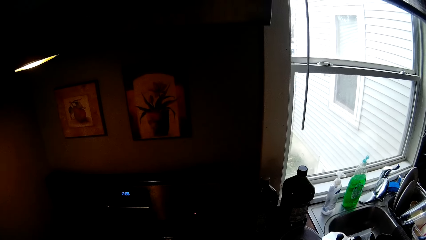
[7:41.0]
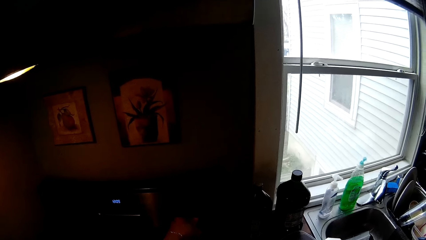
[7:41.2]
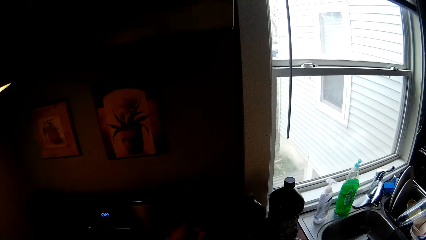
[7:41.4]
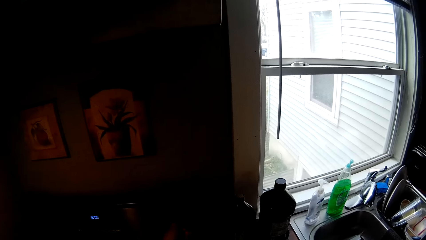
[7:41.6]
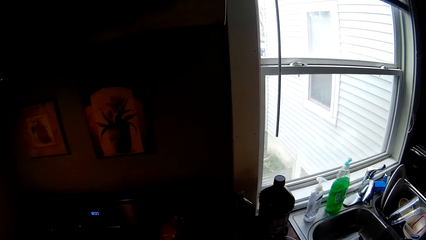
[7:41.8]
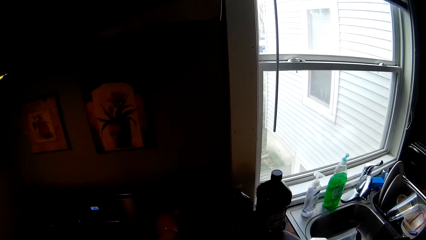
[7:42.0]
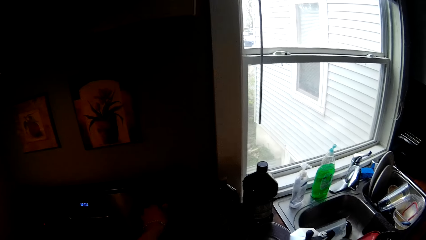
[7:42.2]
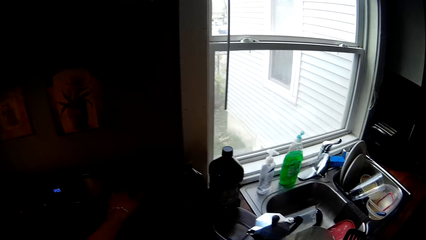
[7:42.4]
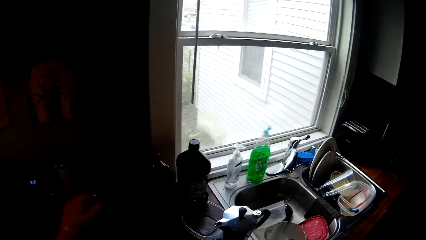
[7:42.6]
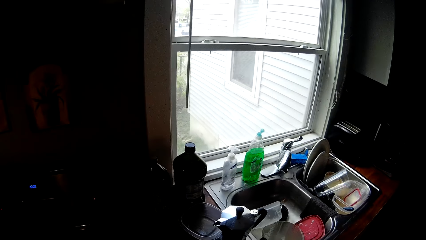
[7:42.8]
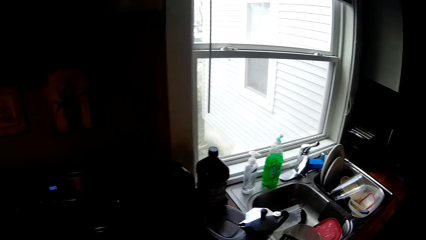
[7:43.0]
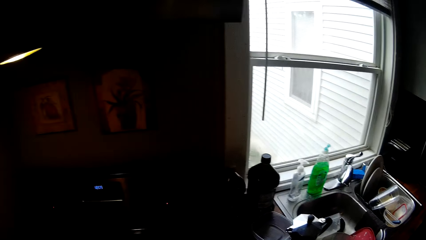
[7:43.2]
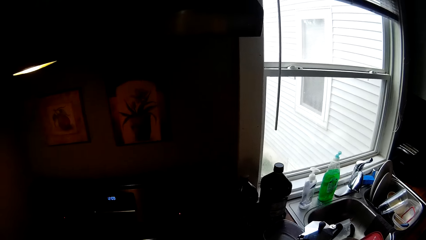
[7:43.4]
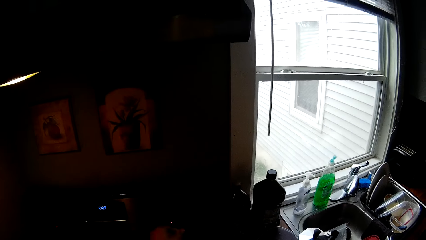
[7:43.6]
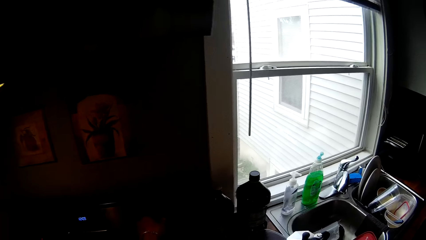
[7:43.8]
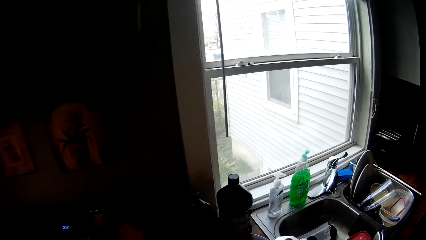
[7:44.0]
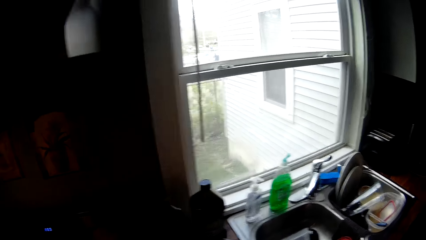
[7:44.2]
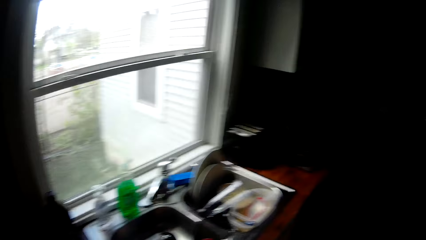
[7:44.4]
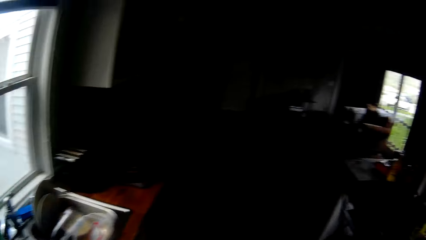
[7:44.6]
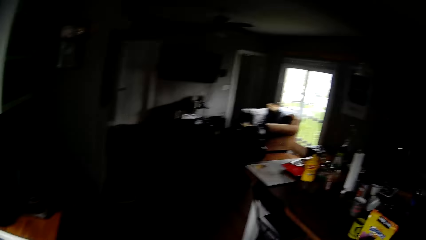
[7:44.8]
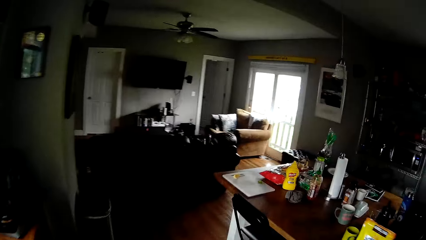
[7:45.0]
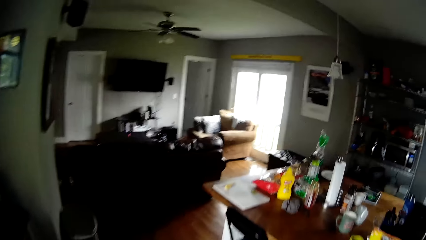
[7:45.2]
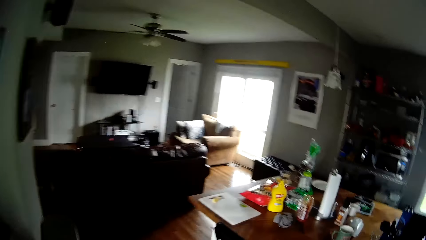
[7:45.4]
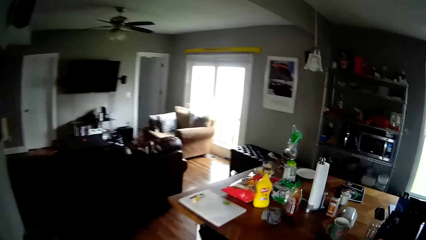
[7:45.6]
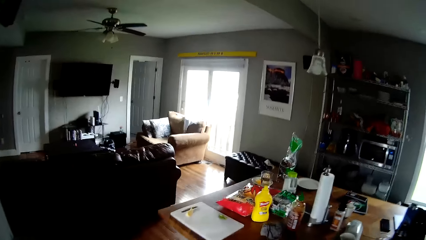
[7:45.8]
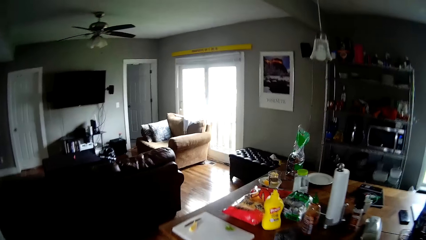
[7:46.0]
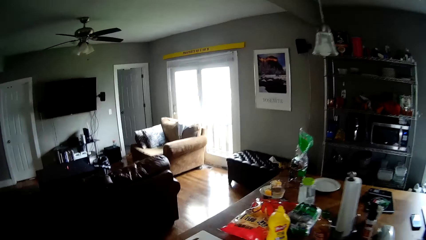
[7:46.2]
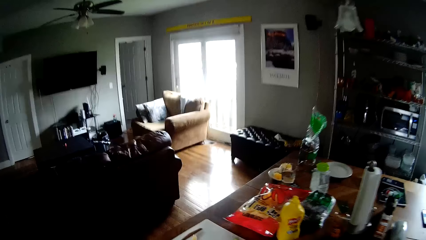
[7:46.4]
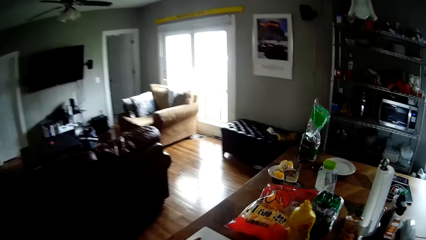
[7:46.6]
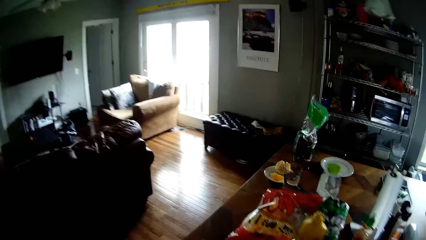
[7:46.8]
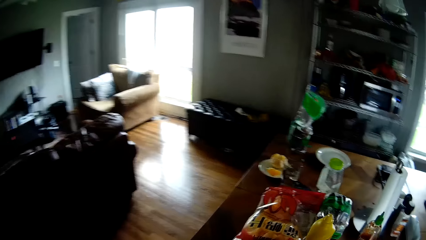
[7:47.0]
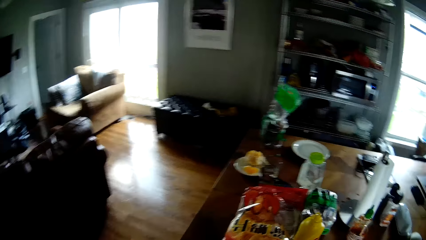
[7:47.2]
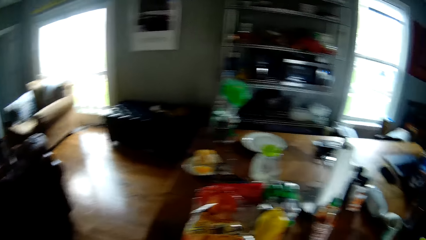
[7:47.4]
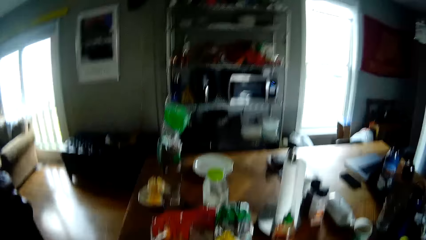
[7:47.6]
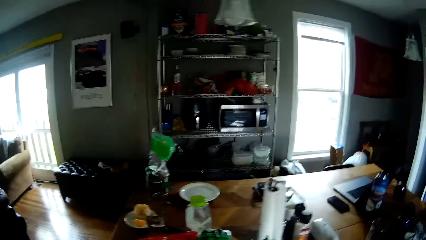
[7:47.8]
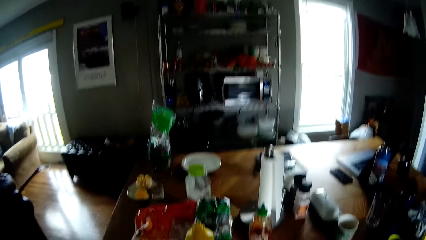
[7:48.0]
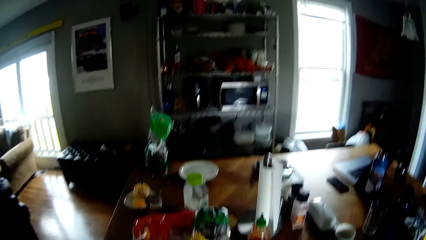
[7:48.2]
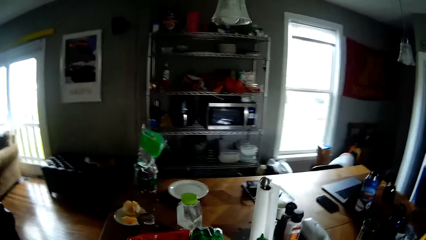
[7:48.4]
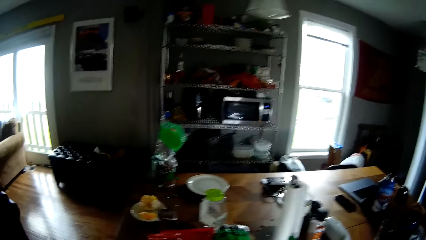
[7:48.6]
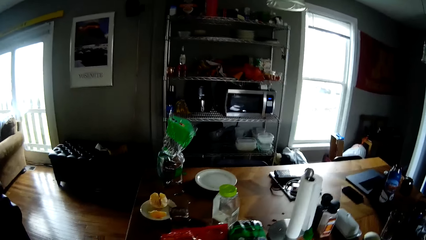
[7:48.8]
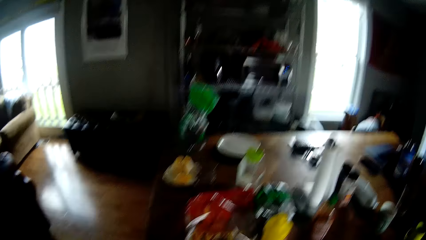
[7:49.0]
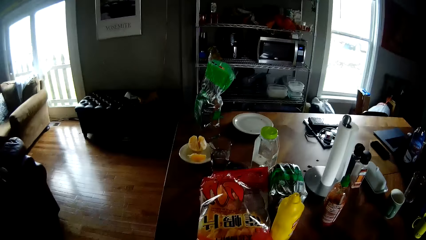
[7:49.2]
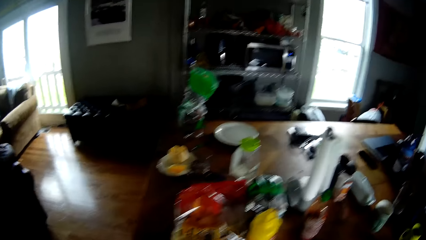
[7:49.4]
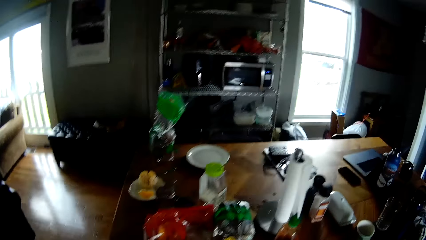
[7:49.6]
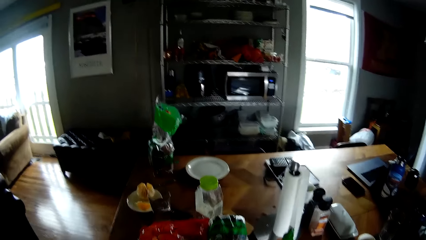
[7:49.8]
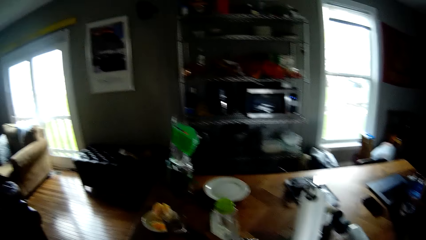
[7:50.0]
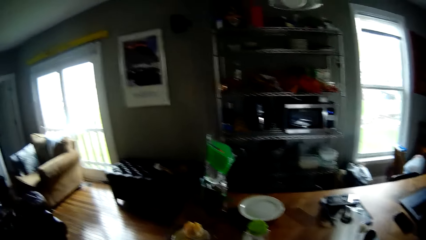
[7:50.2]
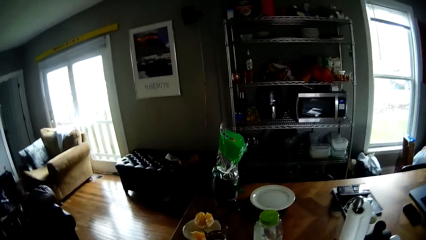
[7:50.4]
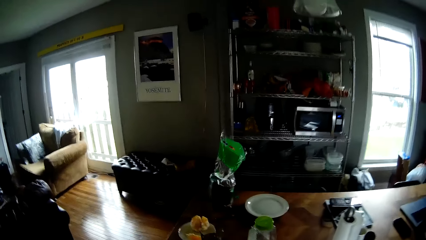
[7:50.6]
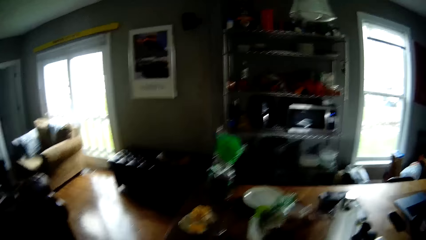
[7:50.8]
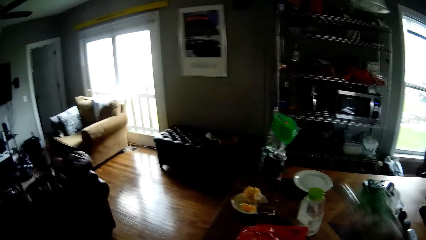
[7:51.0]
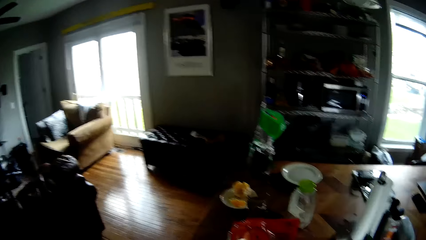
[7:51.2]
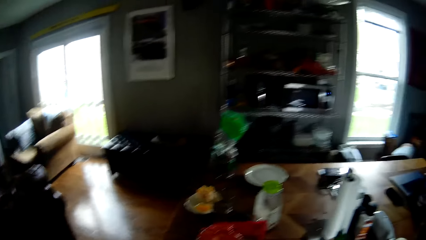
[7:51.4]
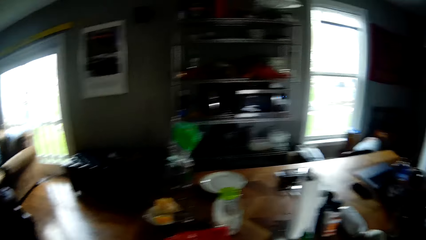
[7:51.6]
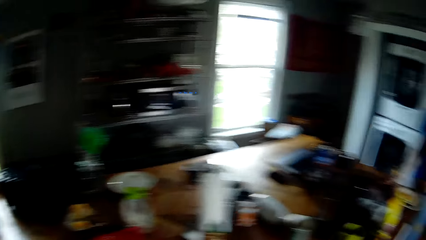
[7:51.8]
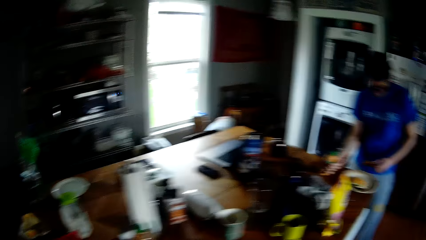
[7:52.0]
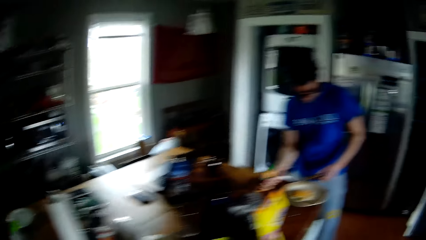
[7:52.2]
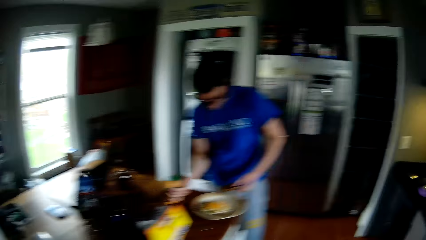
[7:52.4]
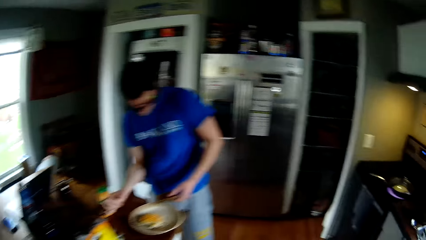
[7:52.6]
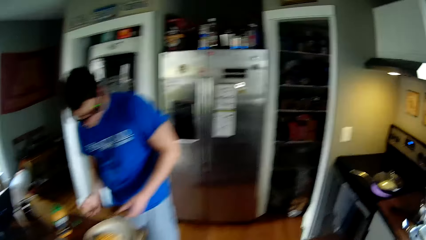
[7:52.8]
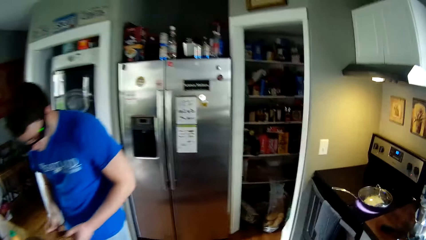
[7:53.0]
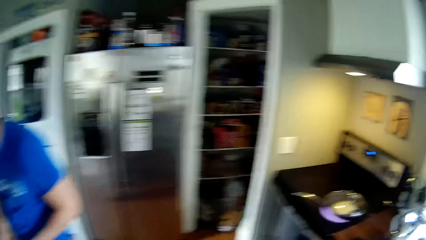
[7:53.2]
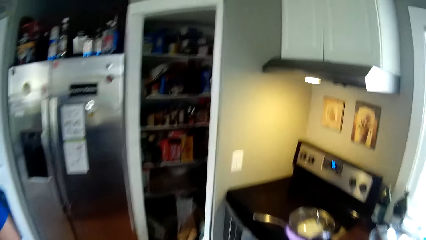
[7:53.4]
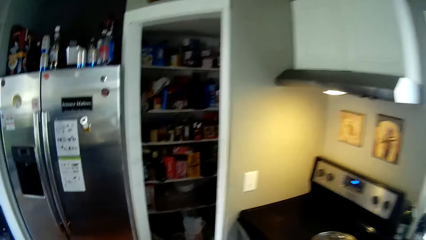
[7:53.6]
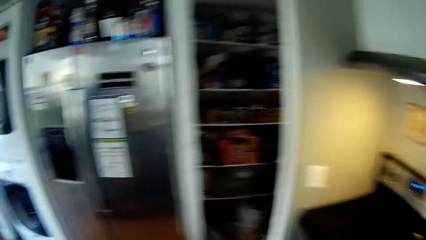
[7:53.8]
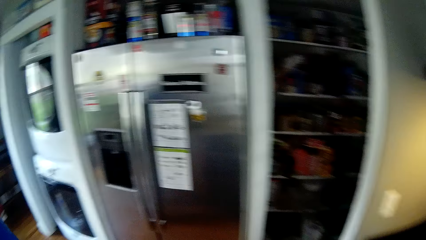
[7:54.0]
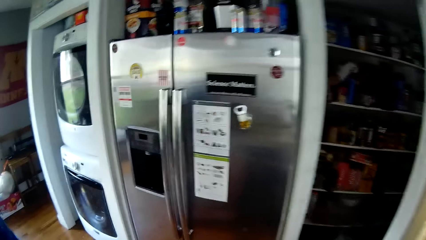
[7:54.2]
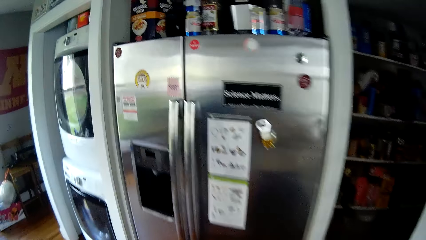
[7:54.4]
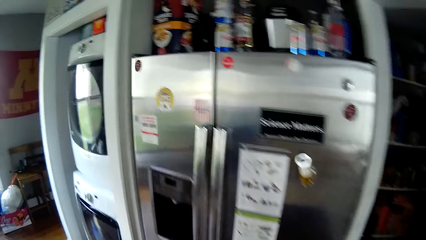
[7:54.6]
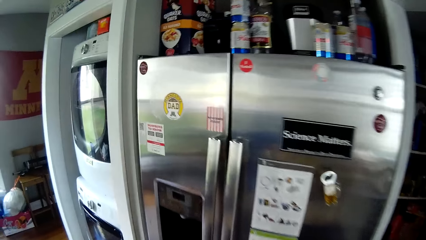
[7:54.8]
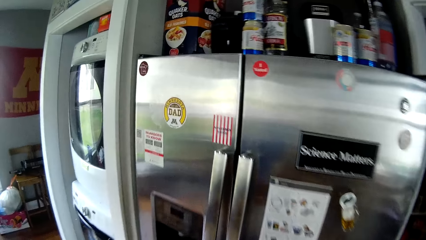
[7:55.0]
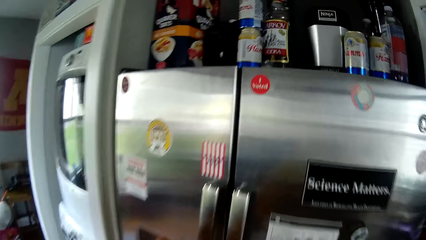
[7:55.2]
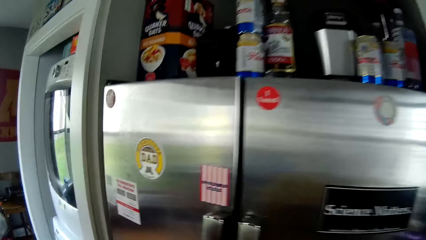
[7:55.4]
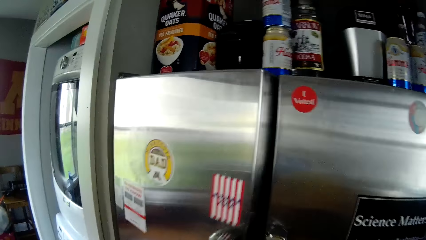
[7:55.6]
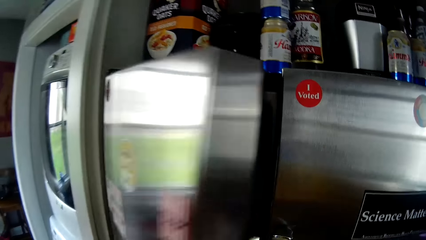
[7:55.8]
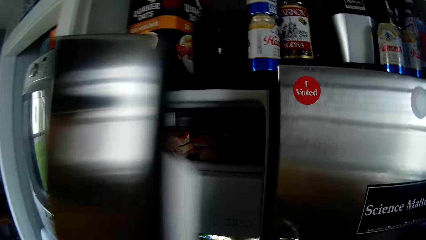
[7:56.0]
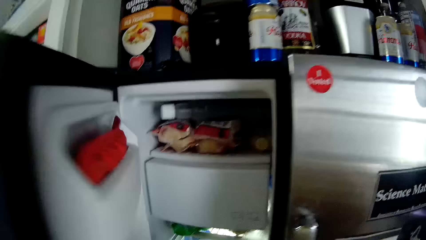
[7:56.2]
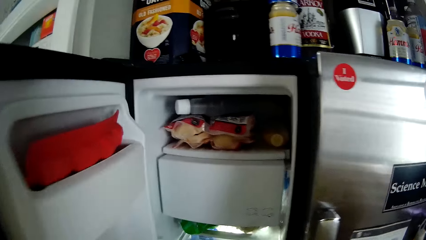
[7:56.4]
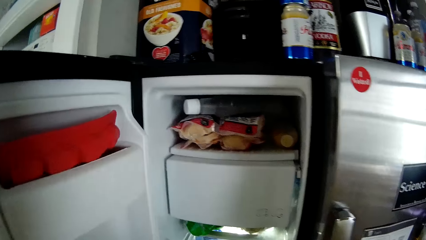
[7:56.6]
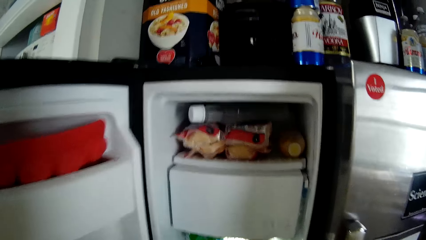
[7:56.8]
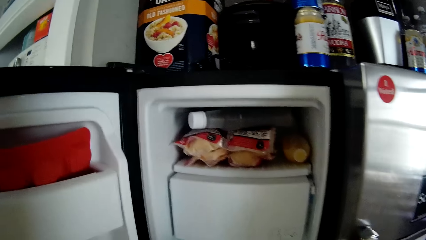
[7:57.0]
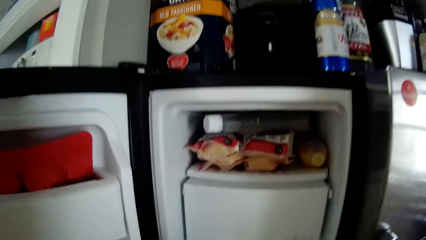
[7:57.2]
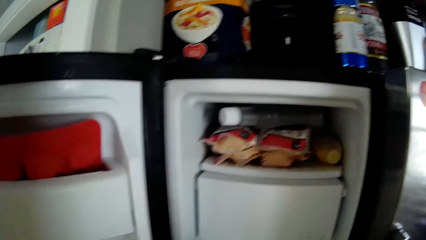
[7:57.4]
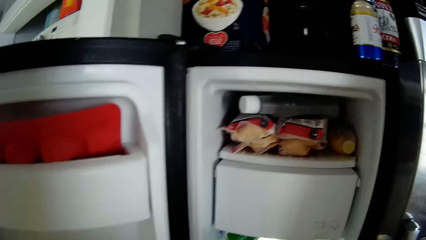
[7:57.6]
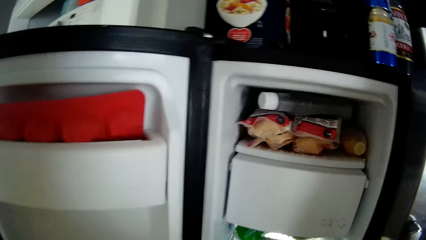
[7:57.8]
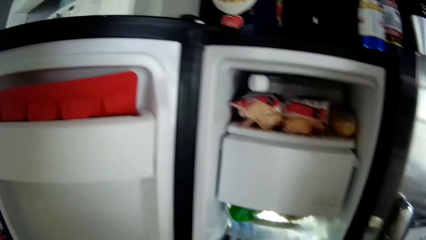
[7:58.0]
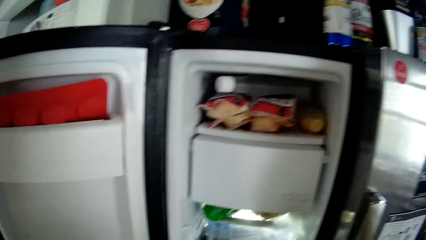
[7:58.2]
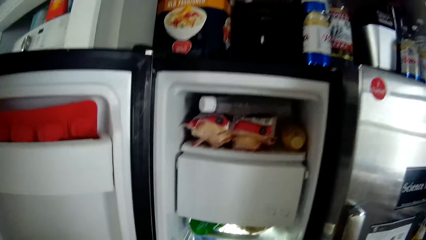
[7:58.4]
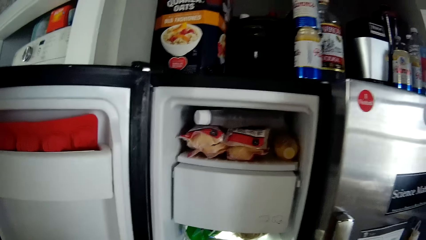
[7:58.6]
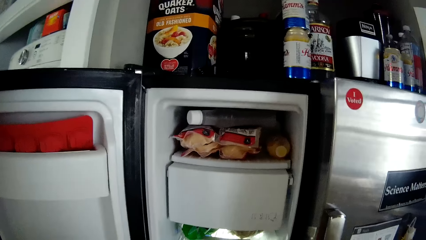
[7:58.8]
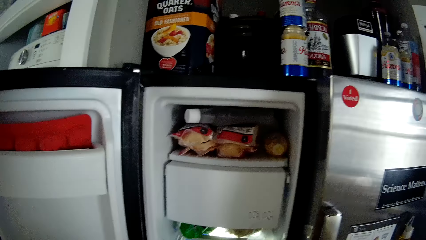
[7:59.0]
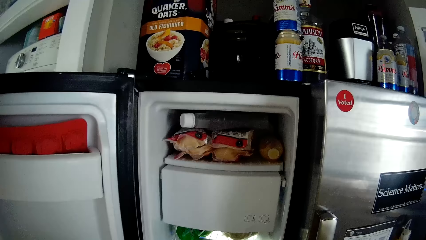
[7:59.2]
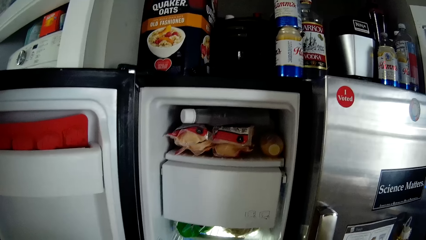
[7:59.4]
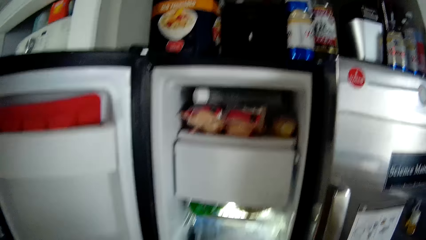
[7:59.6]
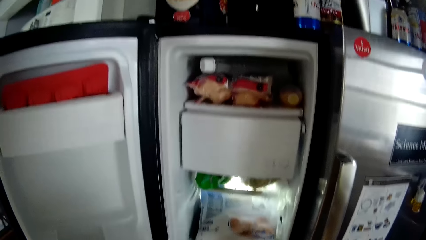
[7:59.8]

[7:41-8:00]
The camera wearer turns on the cooker with his left hand. He walks to the table. He walks around the kitchen. He picks up a nylon of bread from the table with his right hand. A man drops a bottle of mustard on the table with his right hand. The camera wearer walks around the kitchen. He opens the refrigerator.
